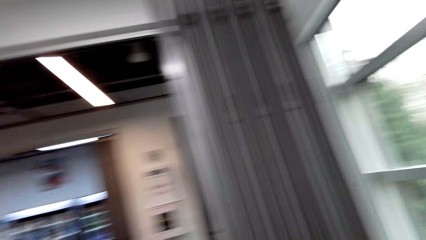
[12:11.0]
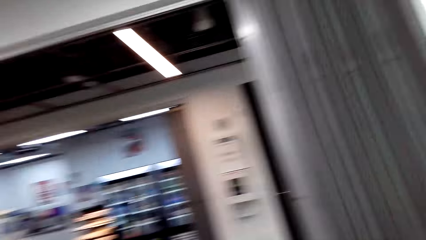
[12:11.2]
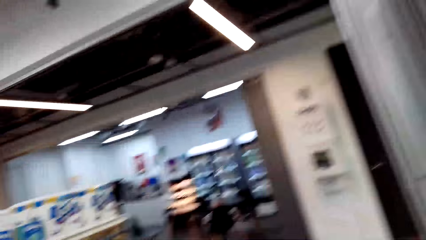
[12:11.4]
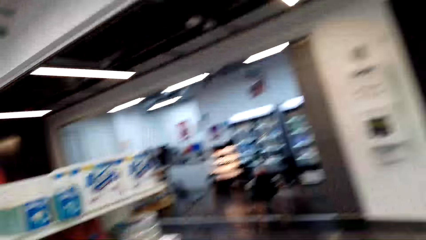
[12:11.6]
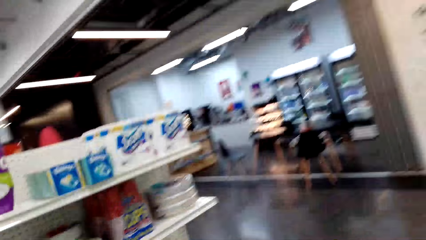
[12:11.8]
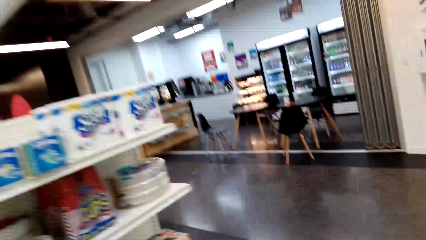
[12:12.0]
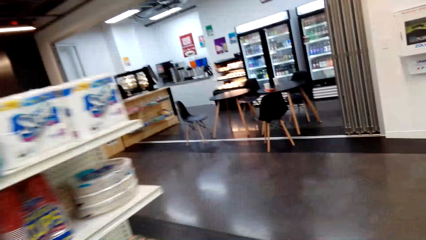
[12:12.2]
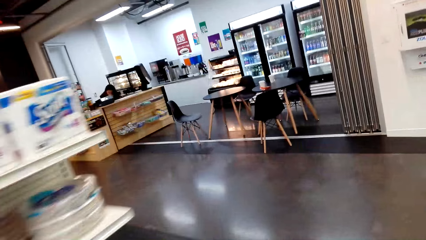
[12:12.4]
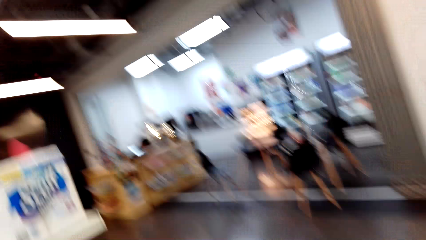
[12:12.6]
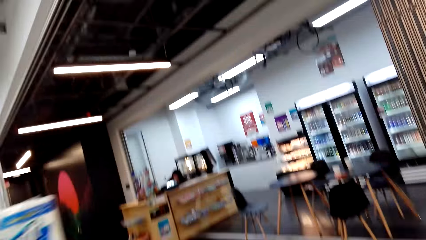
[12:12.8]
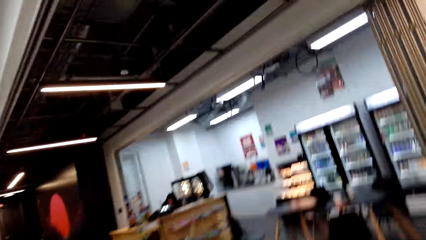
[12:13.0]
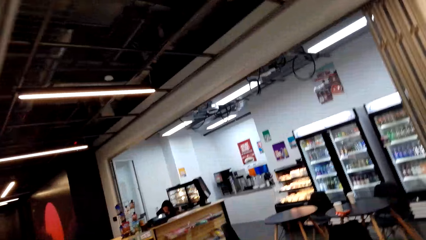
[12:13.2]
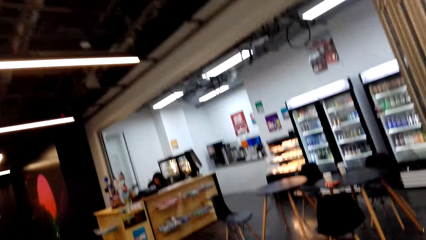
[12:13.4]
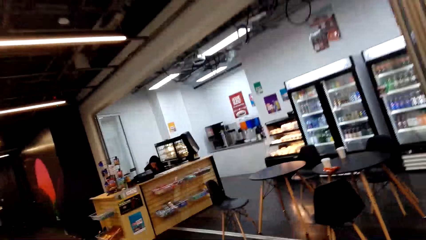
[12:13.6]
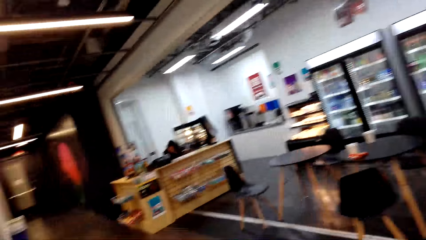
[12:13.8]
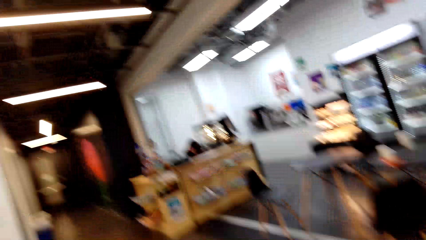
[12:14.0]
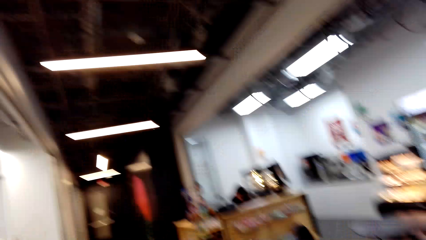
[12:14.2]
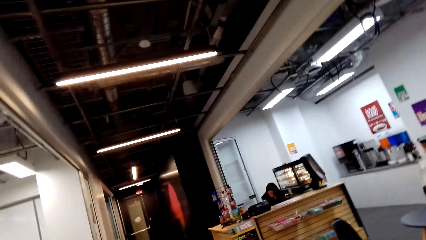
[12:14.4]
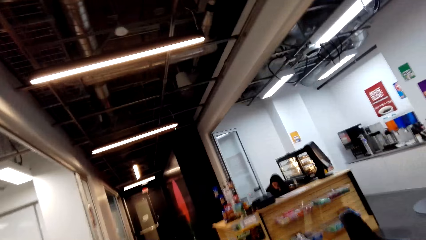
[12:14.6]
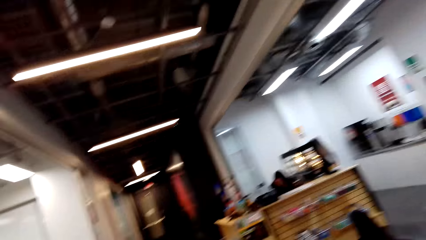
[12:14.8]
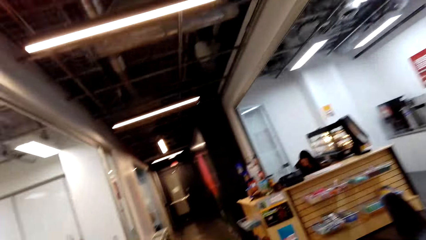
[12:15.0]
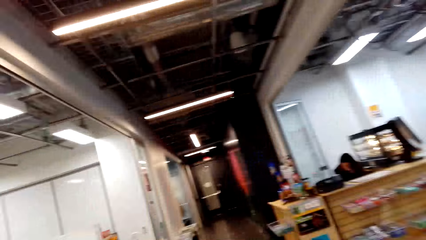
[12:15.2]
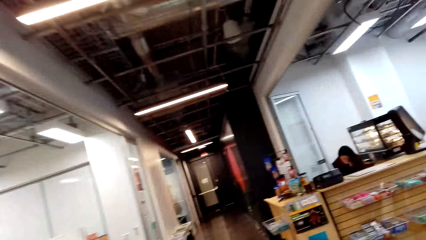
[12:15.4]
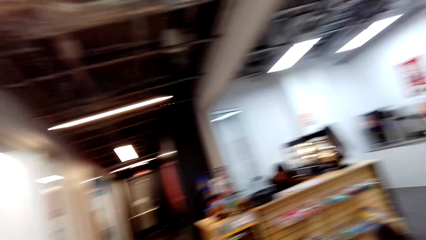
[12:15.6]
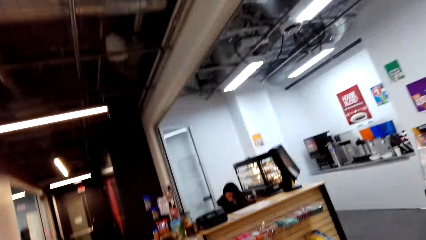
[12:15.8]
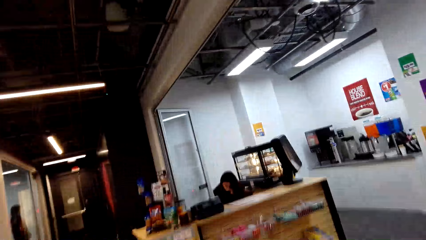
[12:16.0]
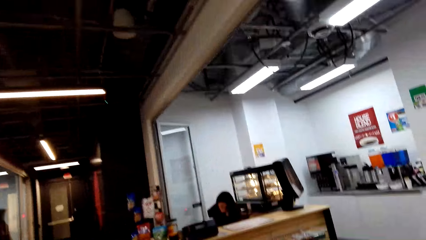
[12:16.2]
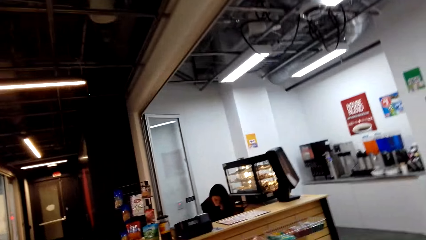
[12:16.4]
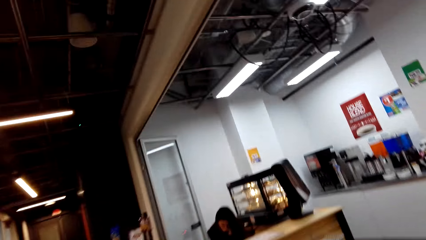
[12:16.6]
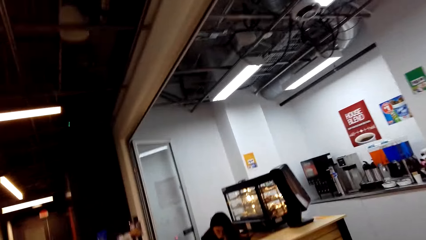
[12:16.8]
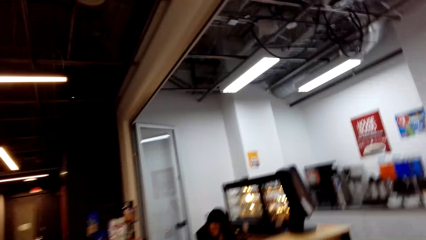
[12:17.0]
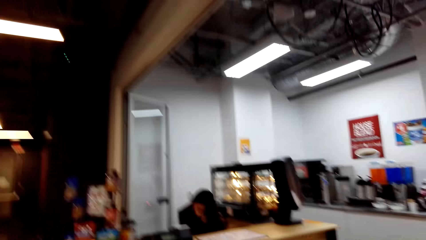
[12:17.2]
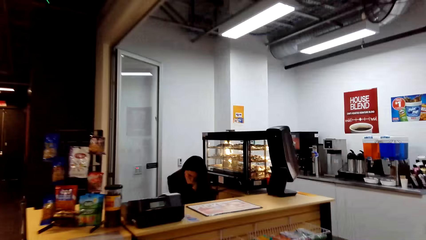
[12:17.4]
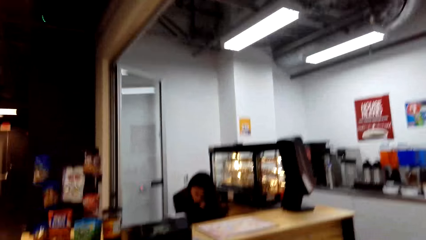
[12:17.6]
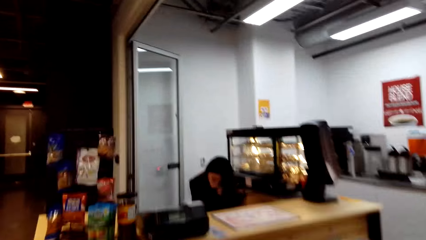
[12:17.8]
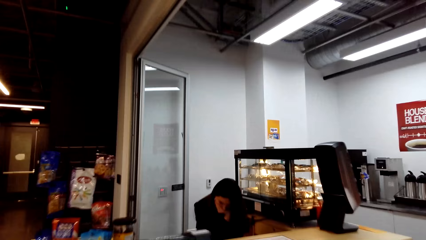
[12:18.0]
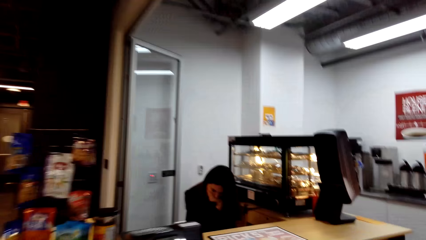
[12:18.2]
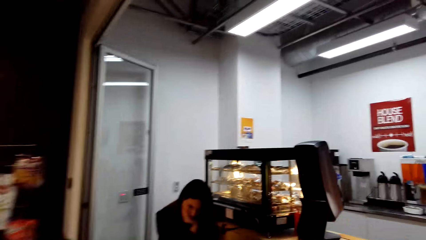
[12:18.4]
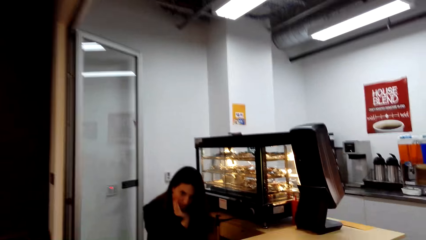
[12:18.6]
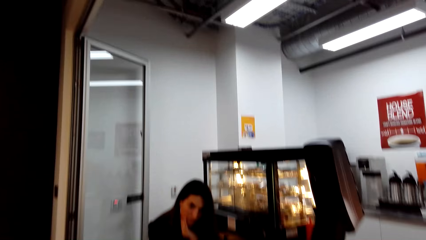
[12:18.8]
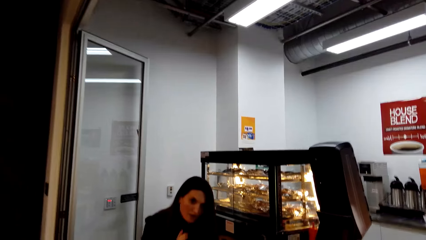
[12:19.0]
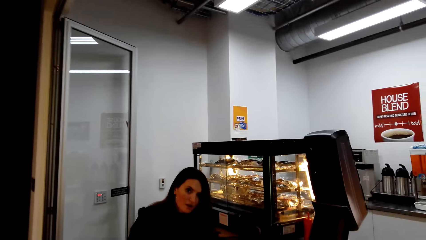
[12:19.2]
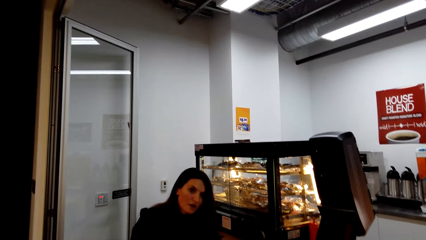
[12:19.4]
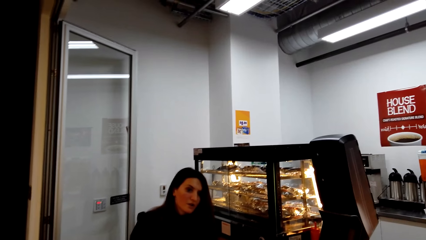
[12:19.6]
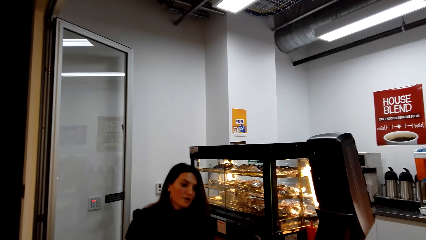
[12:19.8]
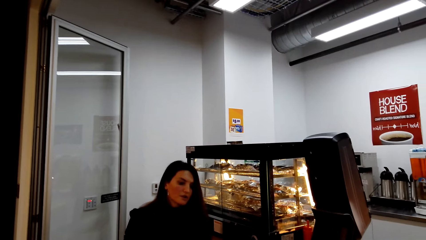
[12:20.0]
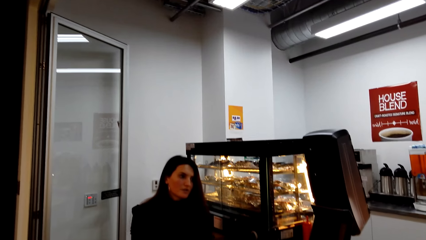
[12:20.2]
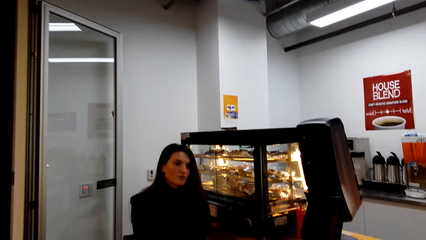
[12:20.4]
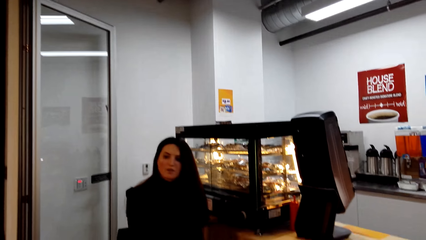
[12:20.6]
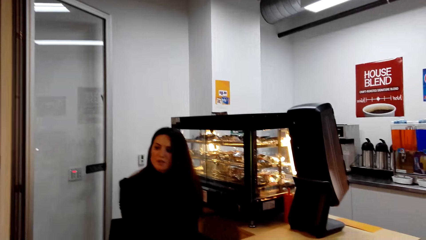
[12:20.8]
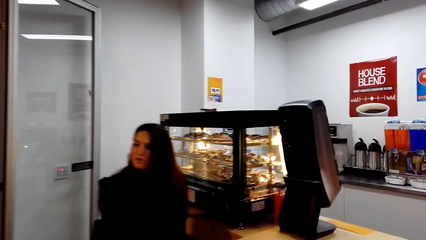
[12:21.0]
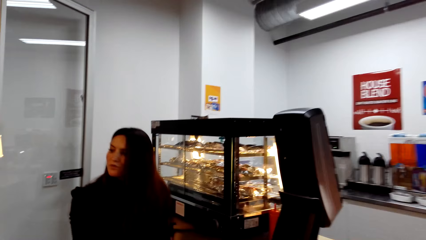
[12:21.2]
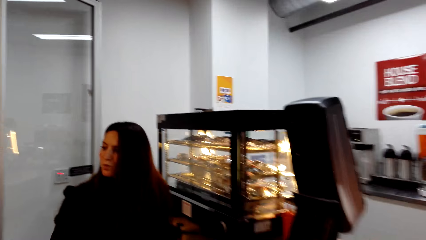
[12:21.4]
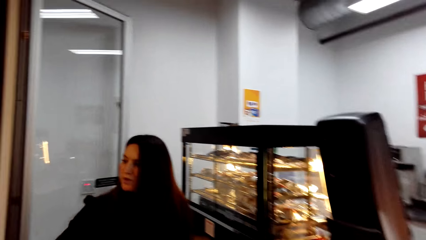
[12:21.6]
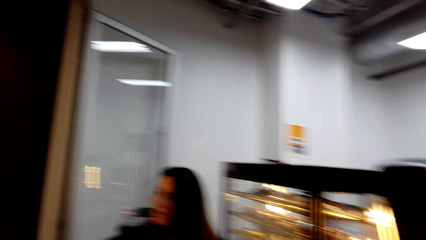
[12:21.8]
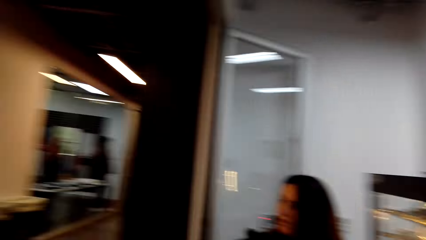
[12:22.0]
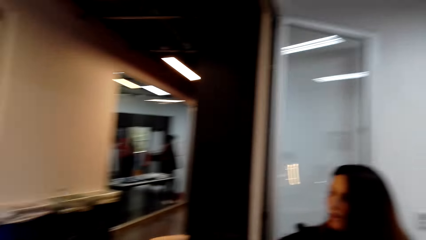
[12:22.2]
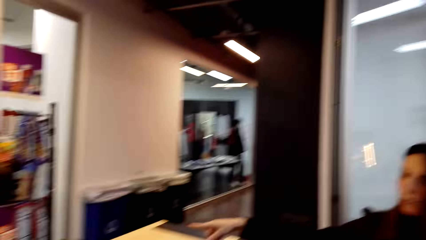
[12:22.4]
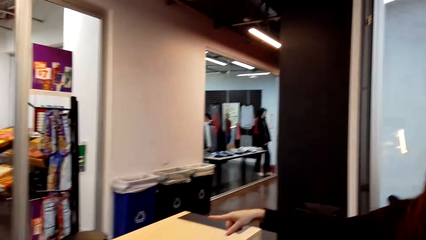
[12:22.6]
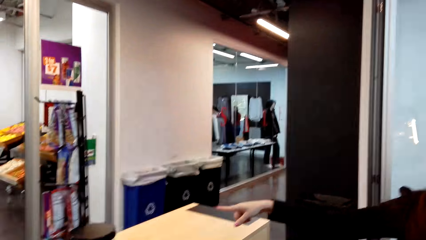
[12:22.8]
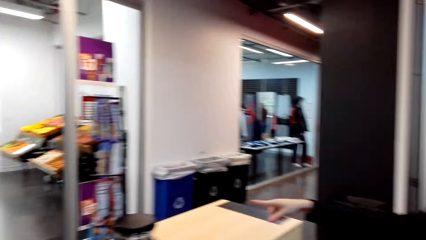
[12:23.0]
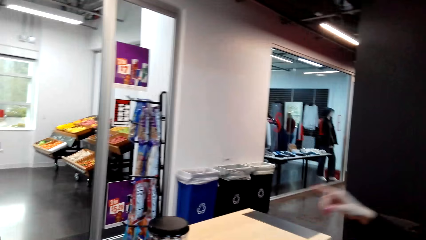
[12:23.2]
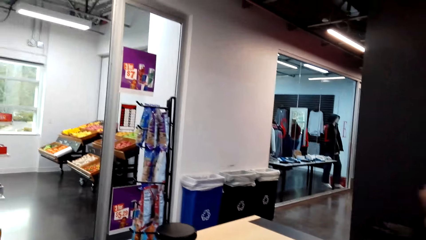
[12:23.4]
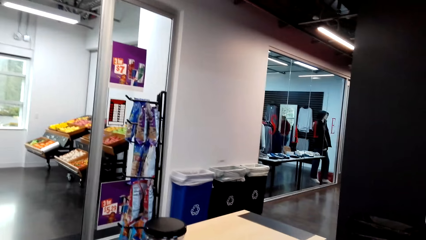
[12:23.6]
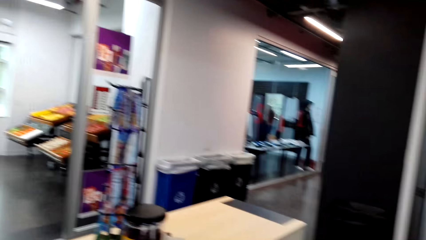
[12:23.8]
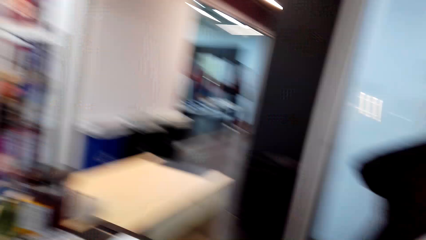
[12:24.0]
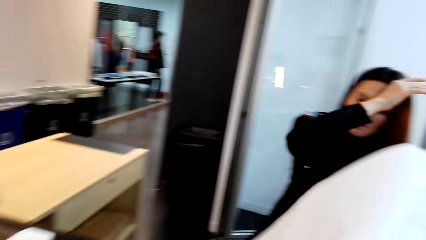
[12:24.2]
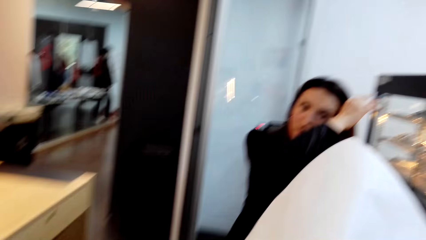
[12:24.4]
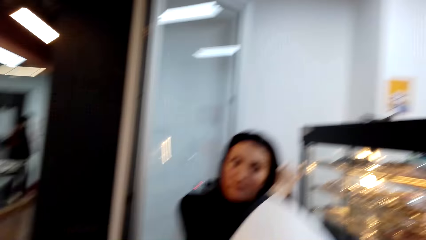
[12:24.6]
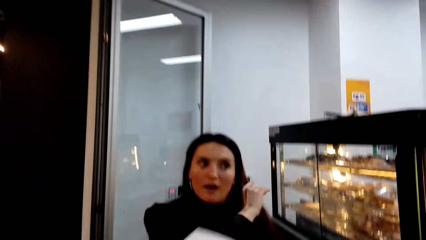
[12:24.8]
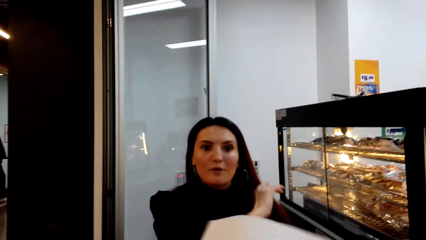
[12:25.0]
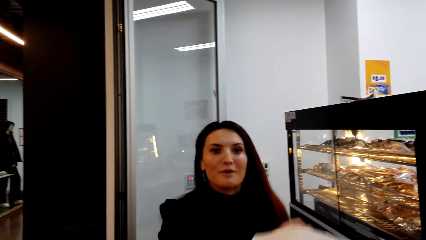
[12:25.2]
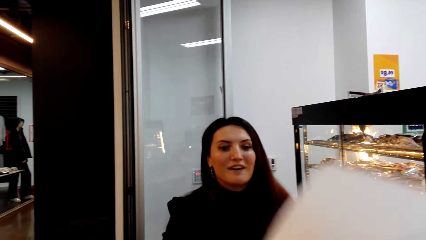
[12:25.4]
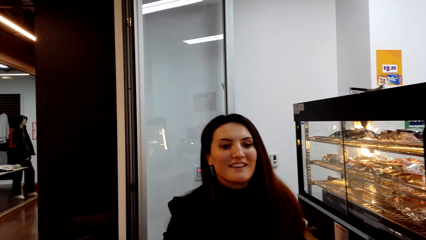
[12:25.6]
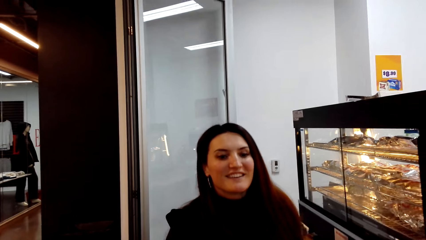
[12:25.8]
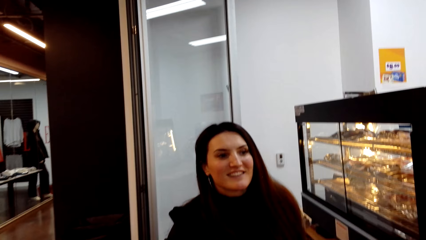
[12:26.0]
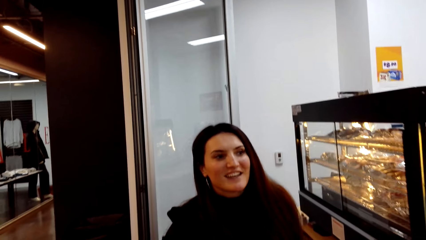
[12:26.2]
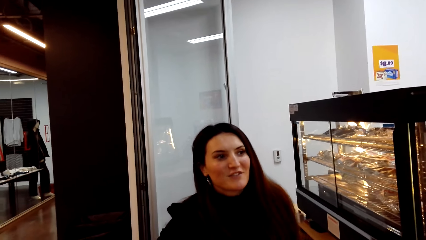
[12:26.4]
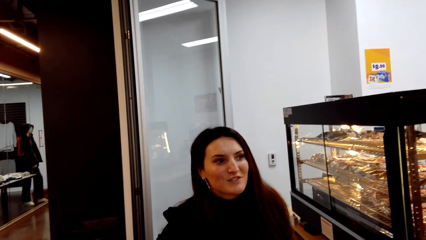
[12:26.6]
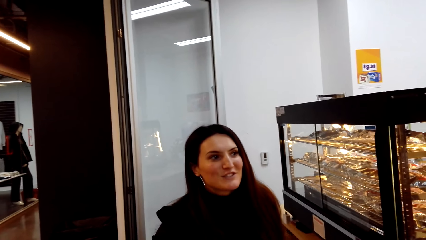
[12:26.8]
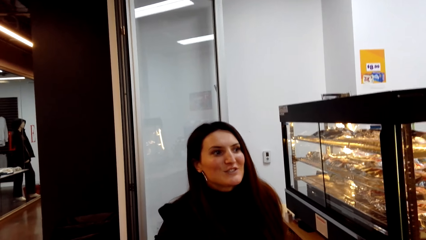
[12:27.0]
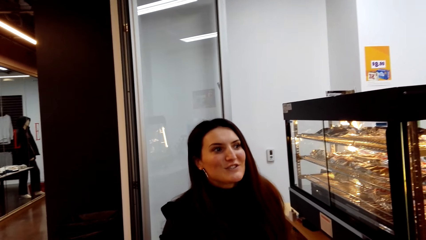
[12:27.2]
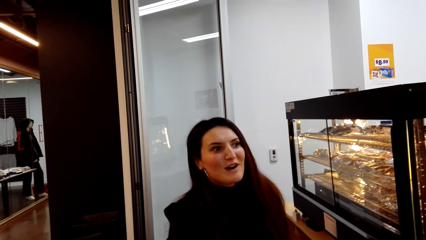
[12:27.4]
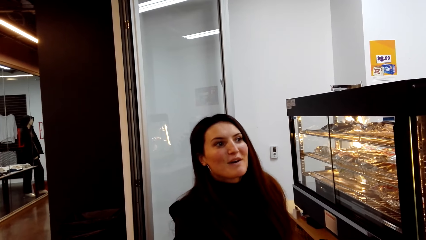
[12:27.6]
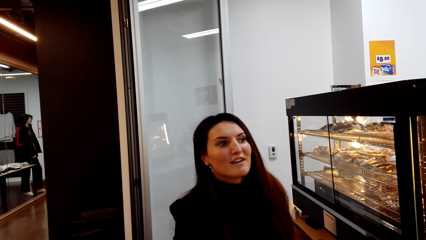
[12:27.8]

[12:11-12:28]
The camera wearer walks around the store. They speak to a person.
